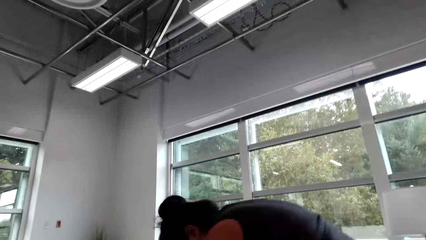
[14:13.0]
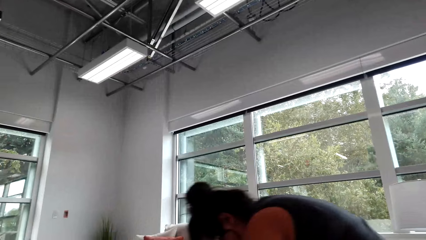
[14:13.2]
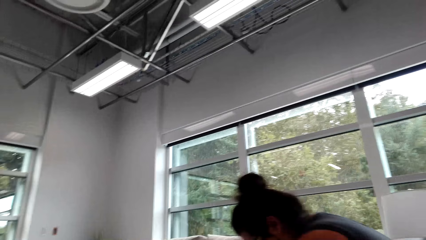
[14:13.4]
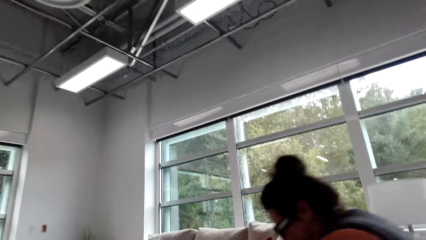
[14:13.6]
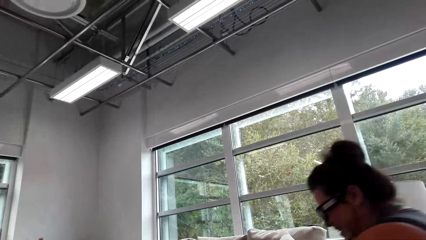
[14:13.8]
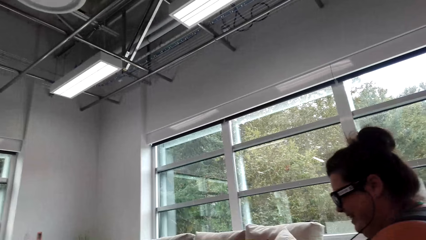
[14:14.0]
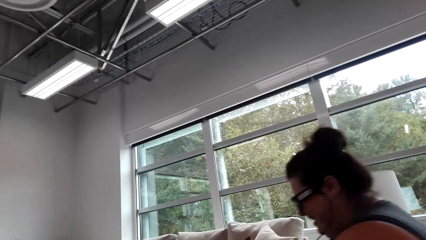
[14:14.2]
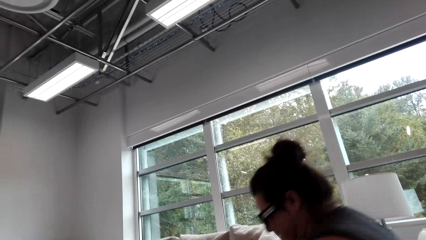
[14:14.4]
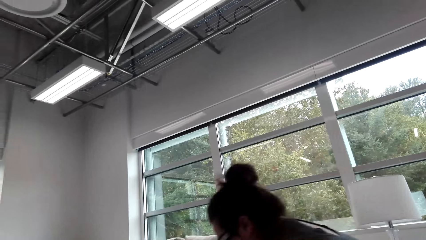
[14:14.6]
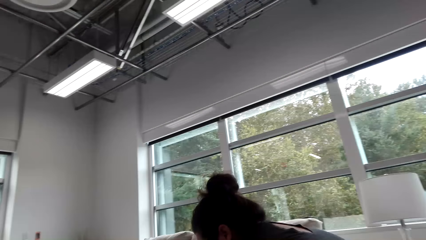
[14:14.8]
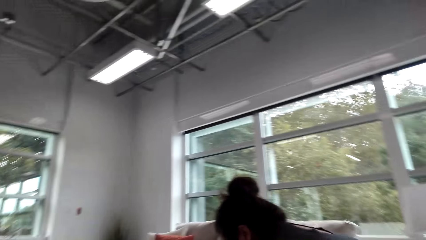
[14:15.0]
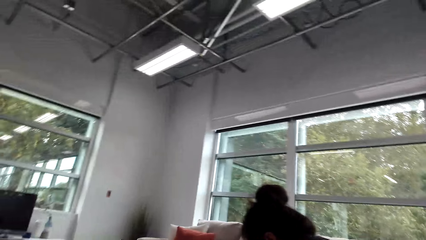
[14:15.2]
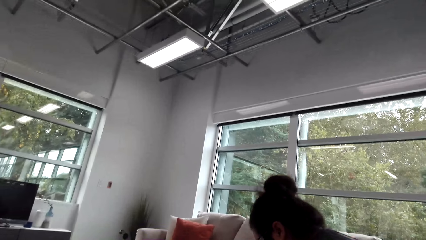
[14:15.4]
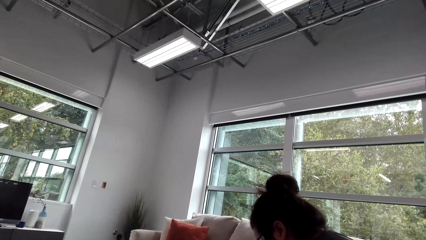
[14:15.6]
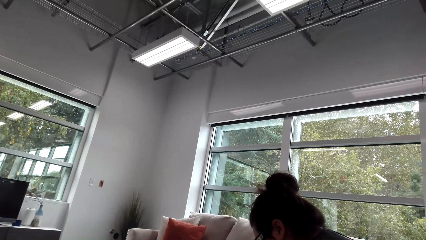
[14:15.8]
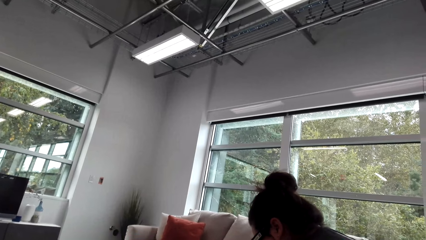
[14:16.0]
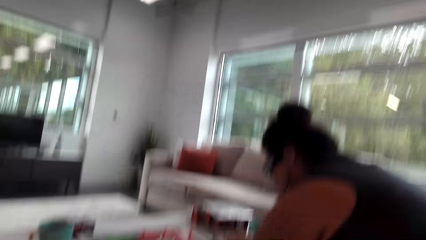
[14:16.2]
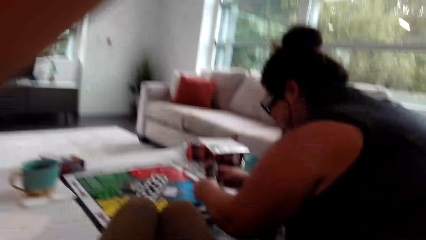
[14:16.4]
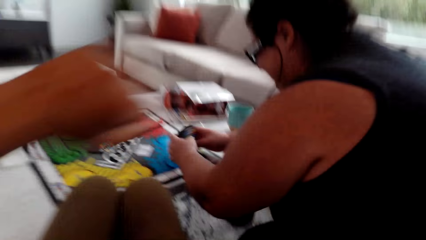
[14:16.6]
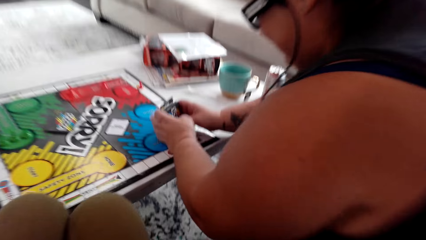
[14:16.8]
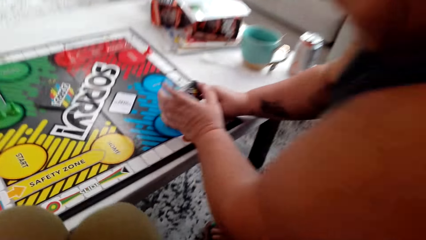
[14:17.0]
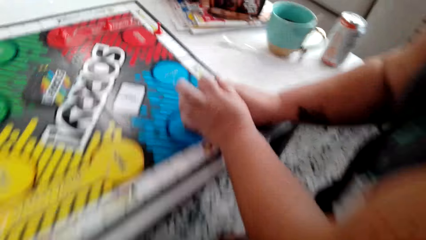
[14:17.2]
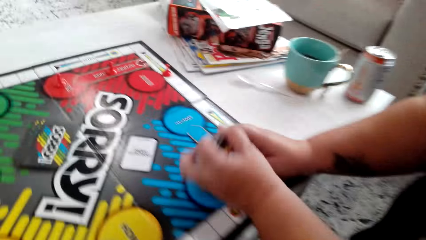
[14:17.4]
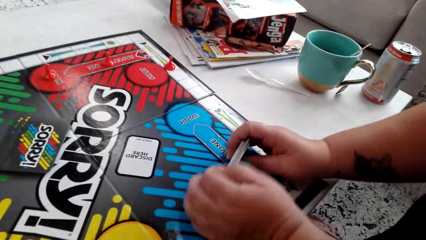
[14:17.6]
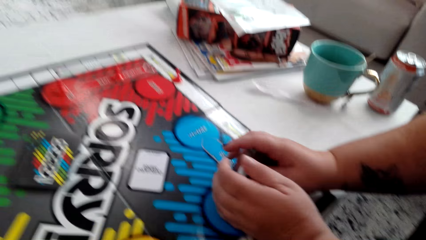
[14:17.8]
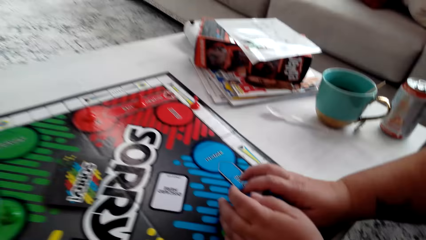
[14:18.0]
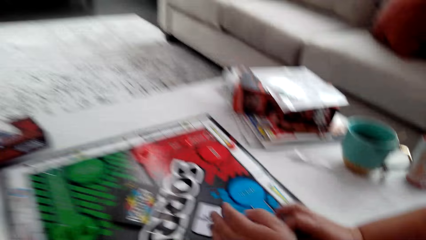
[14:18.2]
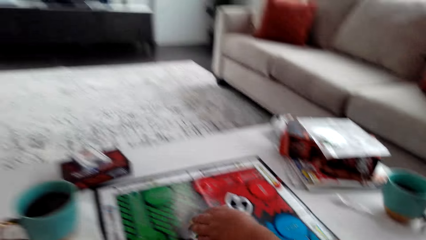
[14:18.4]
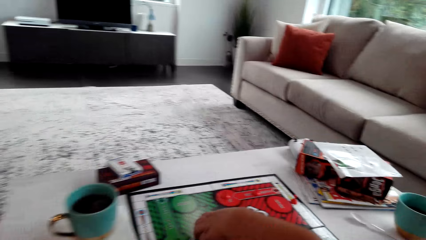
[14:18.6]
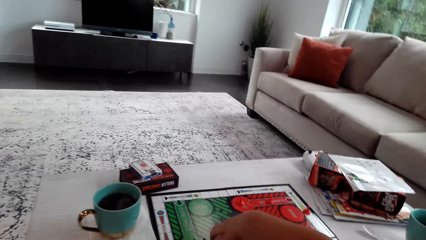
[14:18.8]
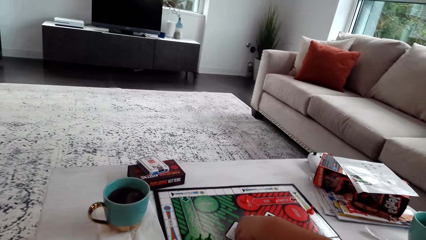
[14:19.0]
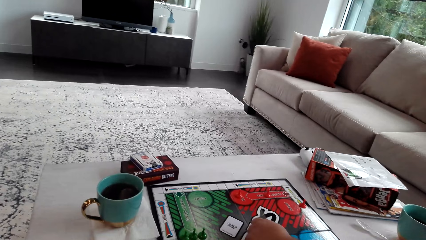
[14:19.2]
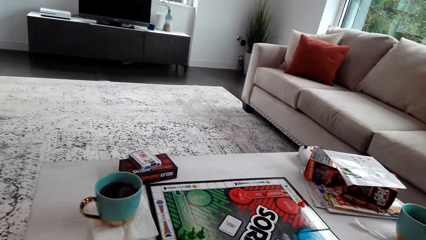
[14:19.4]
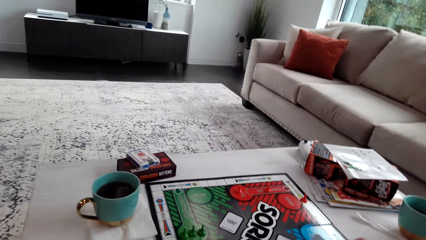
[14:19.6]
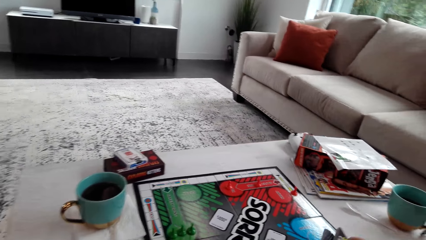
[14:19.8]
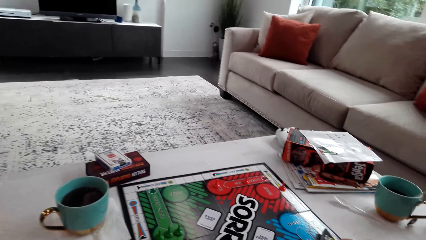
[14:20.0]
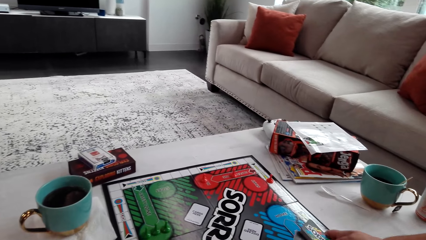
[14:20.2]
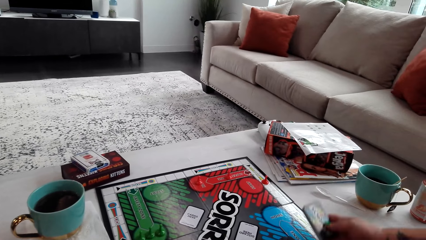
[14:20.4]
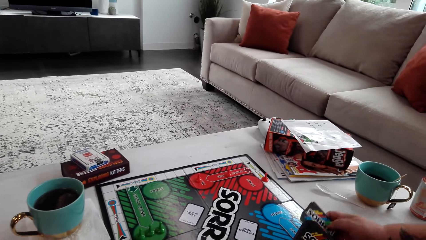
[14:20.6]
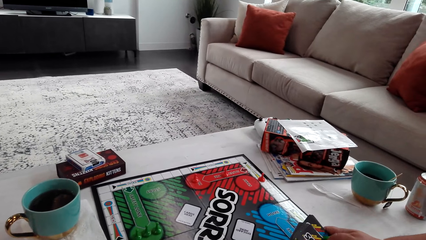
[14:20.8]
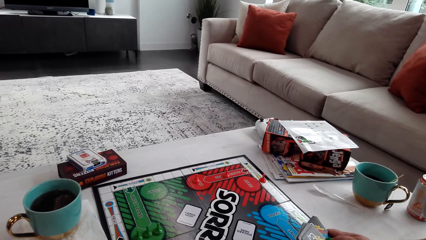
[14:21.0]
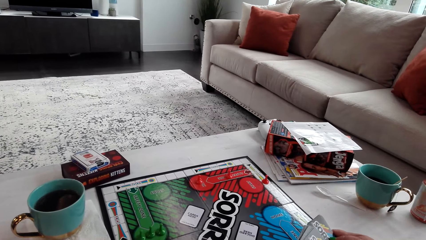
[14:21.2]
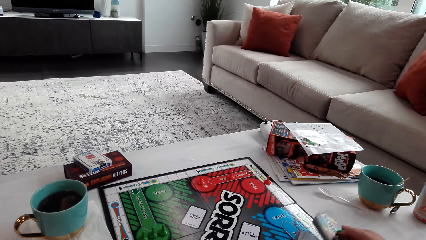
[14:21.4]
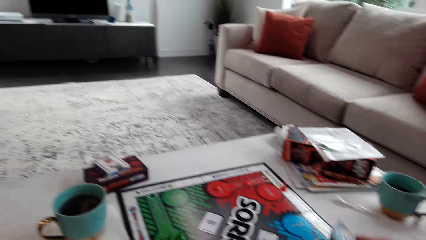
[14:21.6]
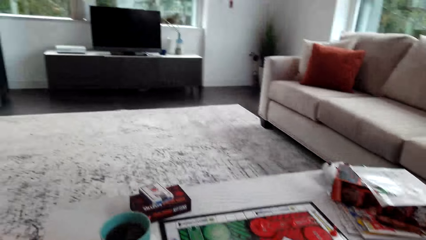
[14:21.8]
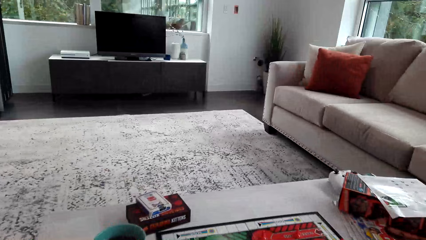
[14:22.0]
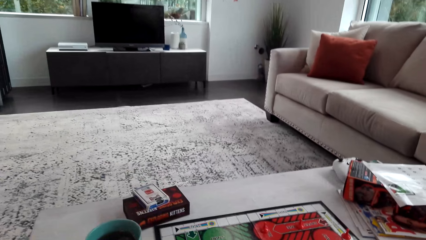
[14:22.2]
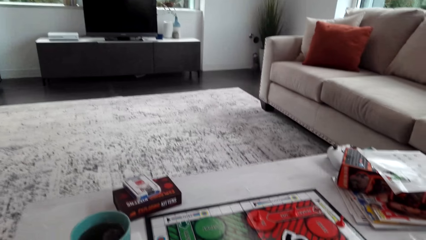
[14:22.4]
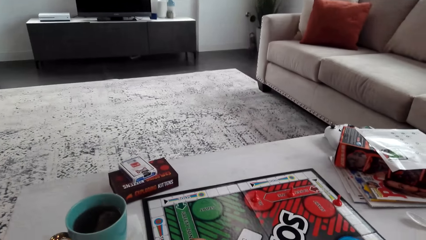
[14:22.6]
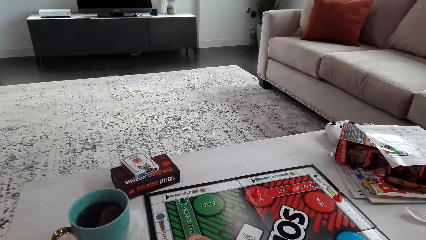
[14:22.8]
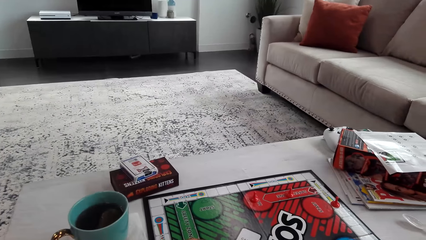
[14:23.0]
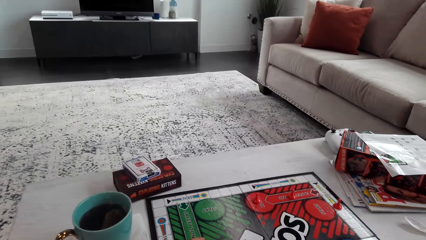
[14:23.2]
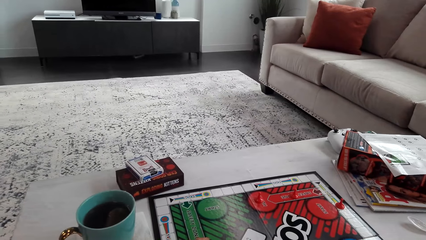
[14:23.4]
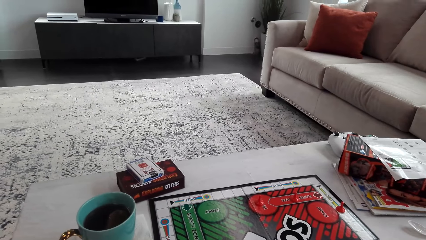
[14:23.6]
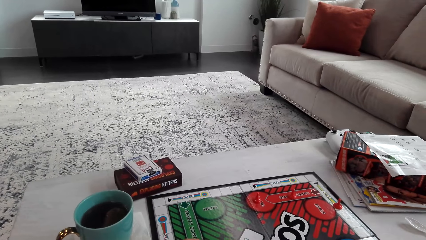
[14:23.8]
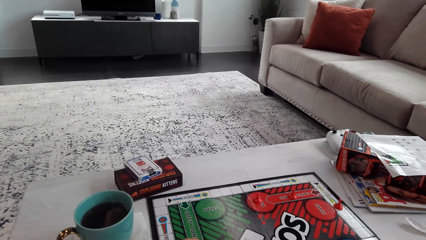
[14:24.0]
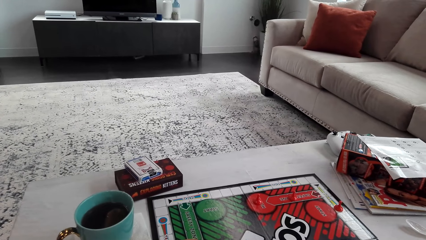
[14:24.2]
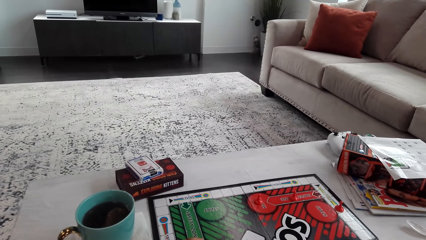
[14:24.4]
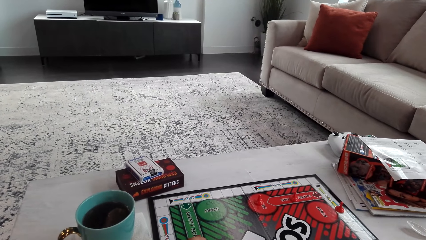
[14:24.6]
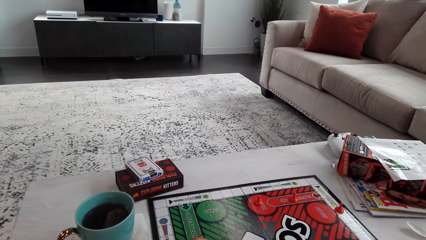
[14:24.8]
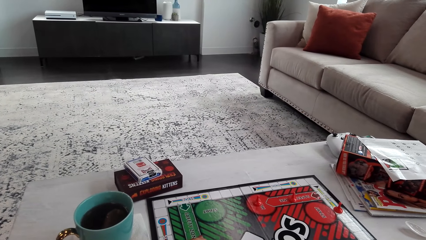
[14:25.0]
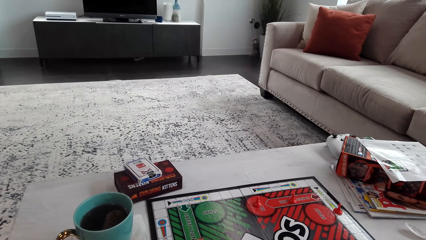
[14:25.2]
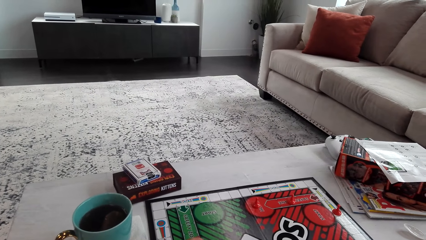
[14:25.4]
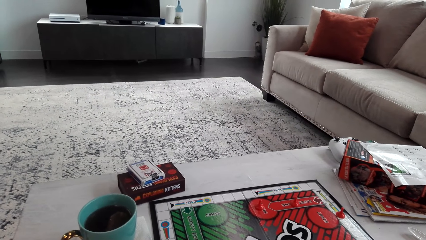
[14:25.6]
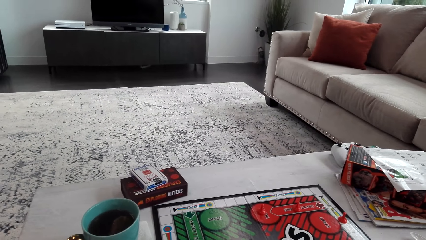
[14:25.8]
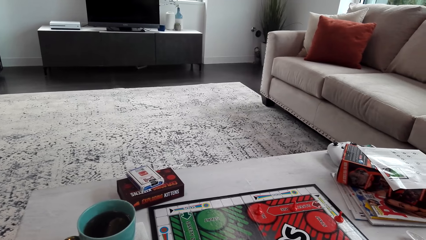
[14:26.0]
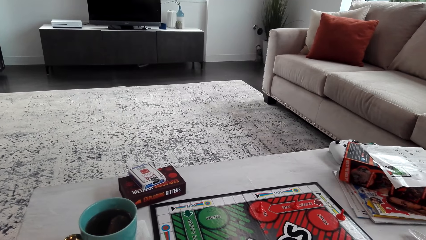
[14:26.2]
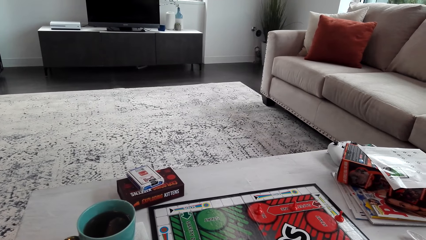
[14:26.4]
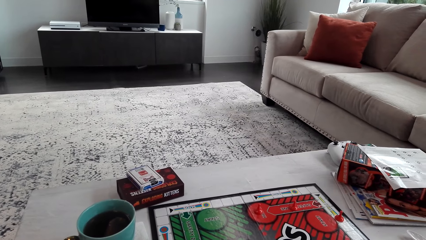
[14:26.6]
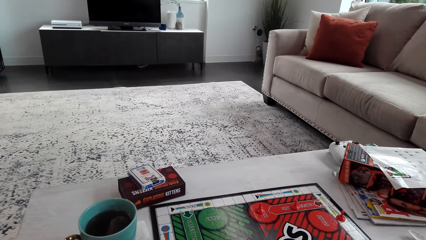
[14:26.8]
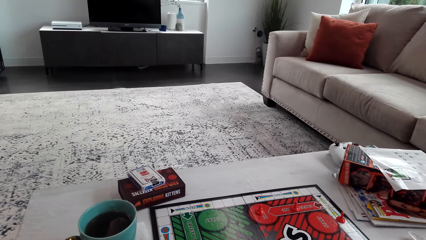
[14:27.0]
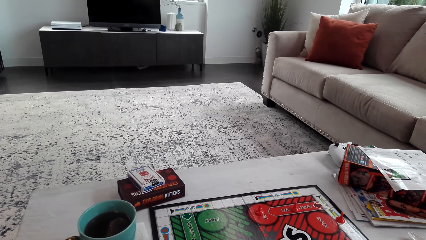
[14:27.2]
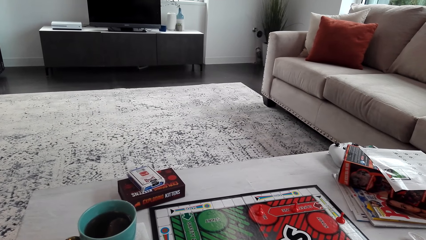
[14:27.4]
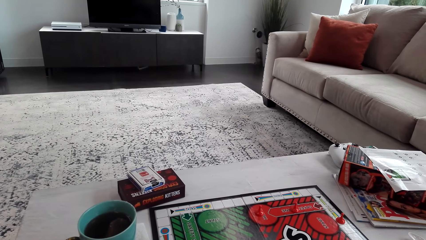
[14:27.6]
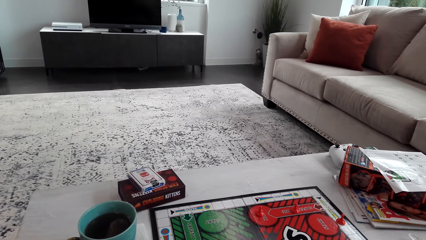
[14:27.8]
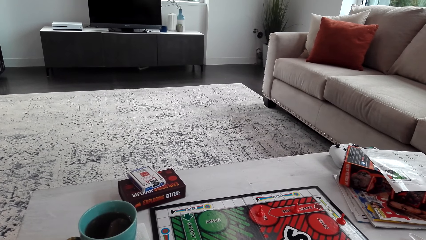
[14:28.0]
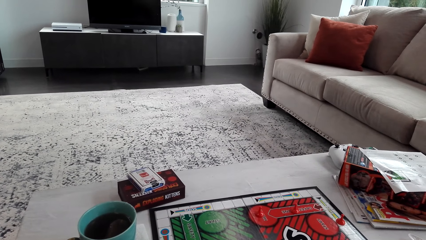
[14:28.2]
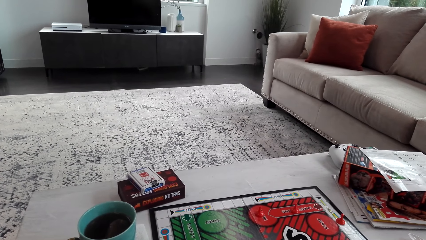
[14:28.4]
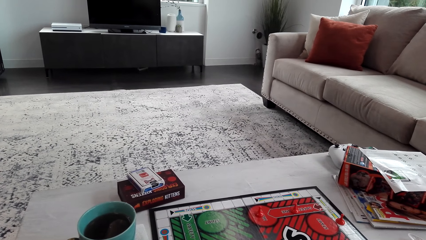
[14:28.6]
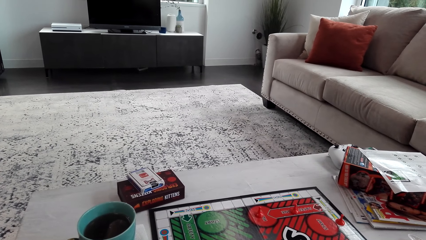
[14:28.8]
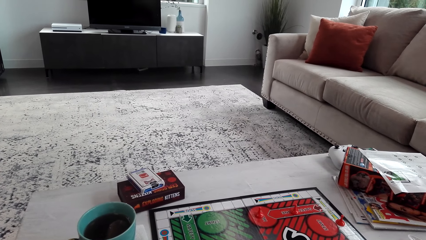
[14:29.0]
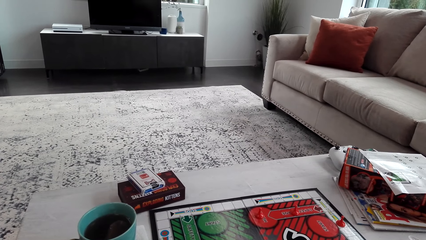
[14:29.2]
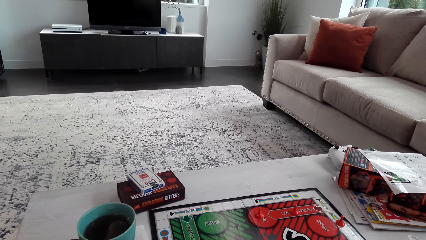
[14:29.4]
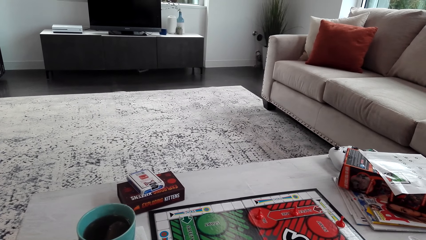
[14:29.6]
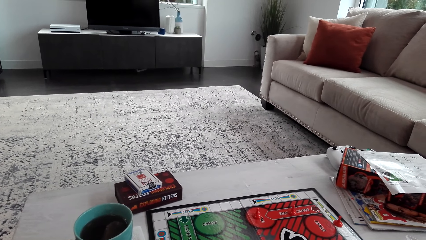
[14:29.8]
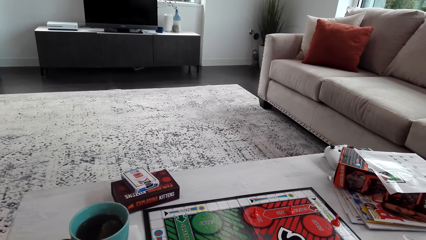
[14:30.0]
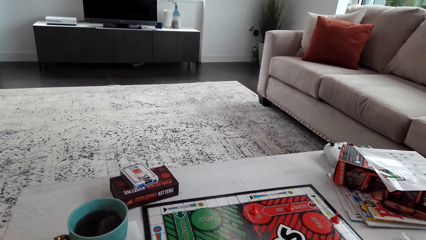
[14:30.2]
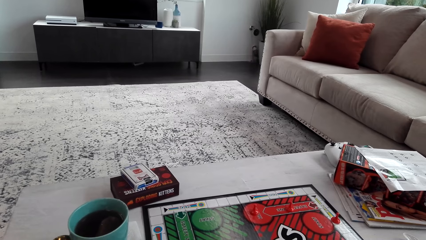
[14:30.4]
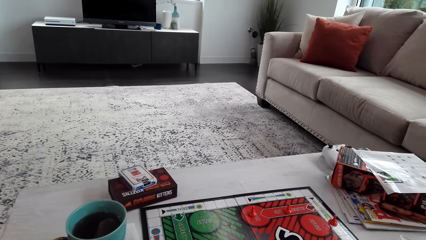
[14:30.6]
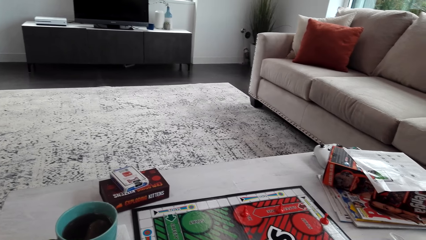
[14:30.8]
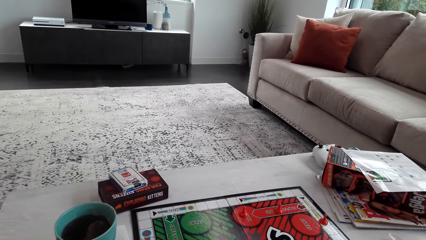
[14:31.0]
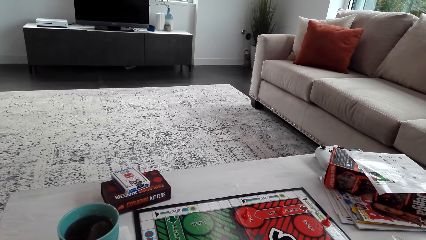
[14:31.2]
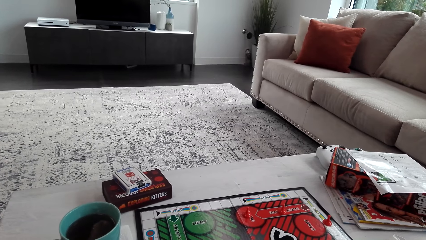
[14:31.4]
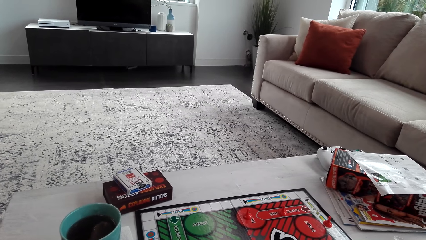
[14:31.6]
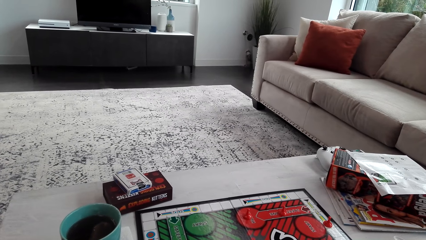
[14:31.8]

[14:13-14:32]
A woman picks the cards. The woman adjusts herself on the seat. She arranges the cards. She picks up more cards. She shuffles the cards. She arranges the cards.
